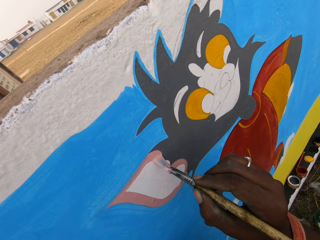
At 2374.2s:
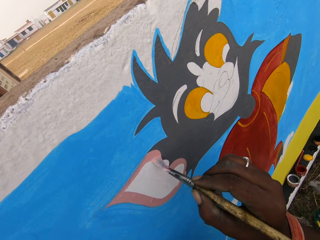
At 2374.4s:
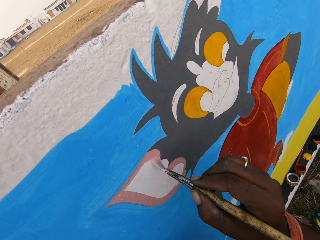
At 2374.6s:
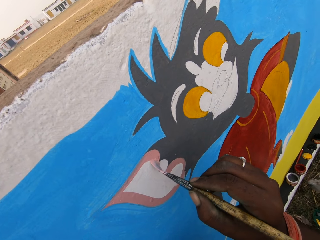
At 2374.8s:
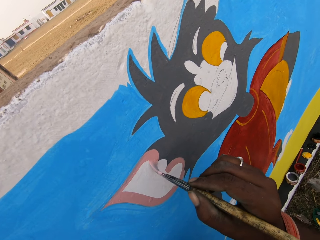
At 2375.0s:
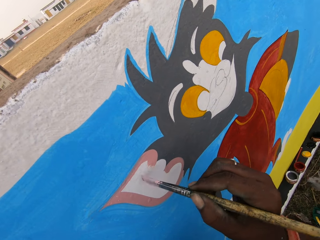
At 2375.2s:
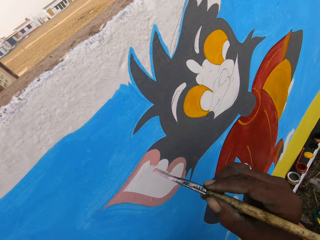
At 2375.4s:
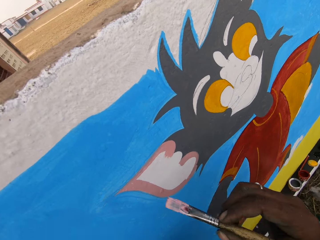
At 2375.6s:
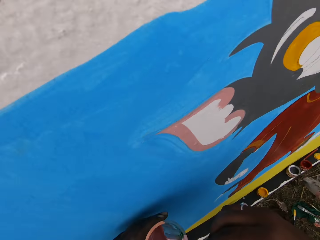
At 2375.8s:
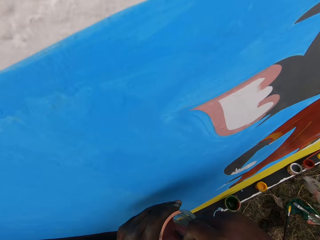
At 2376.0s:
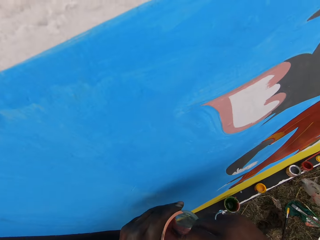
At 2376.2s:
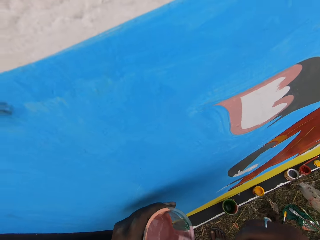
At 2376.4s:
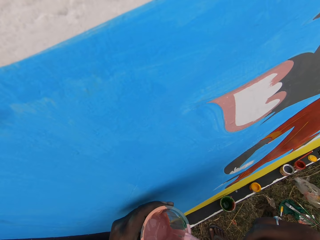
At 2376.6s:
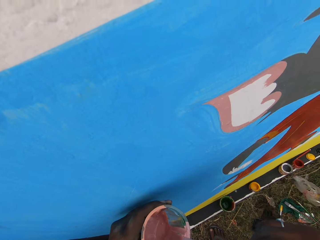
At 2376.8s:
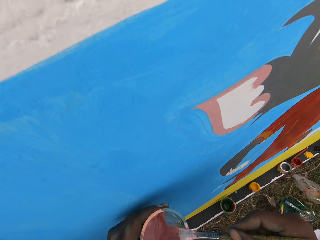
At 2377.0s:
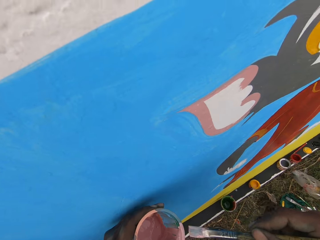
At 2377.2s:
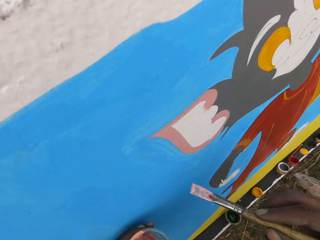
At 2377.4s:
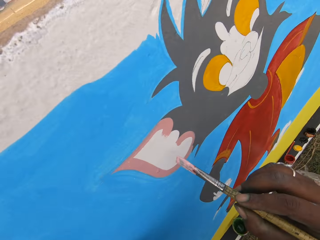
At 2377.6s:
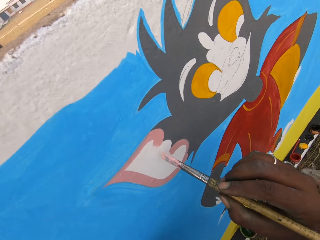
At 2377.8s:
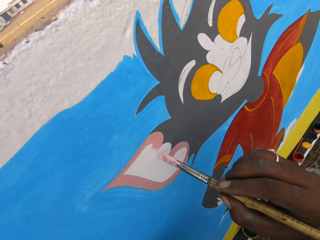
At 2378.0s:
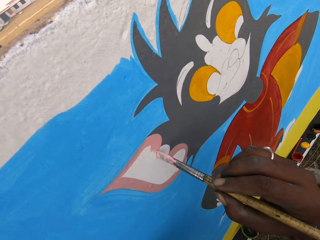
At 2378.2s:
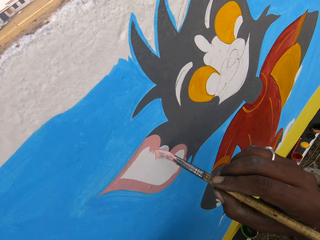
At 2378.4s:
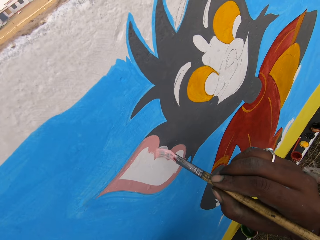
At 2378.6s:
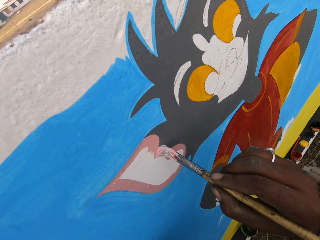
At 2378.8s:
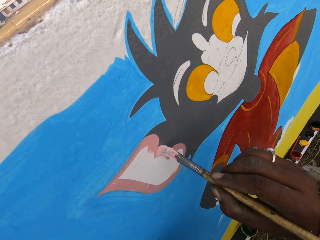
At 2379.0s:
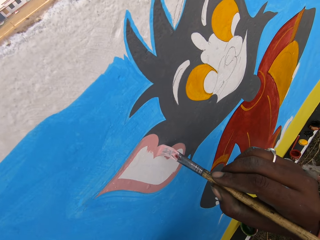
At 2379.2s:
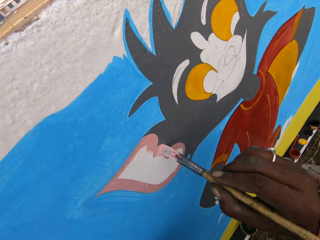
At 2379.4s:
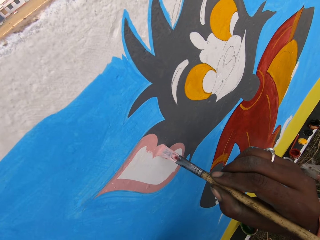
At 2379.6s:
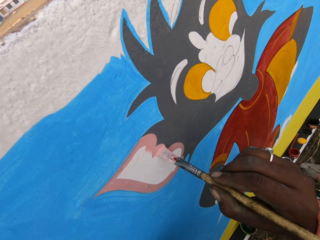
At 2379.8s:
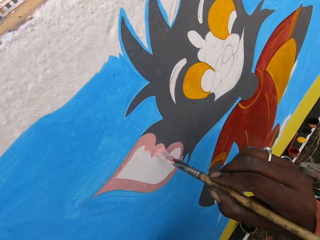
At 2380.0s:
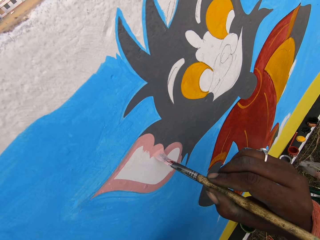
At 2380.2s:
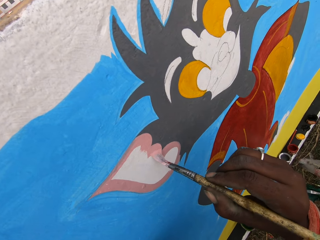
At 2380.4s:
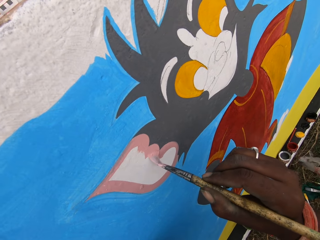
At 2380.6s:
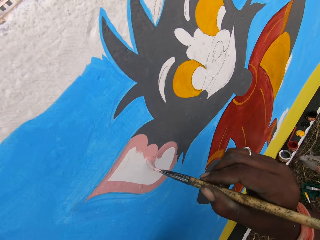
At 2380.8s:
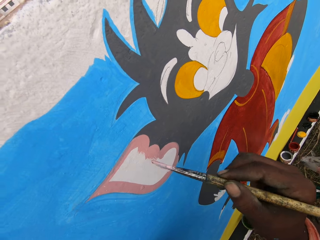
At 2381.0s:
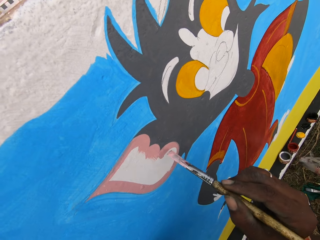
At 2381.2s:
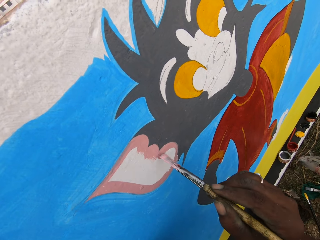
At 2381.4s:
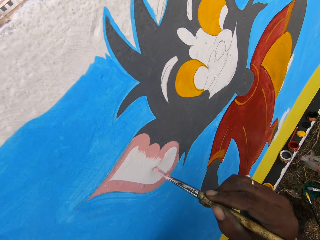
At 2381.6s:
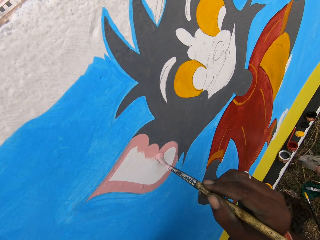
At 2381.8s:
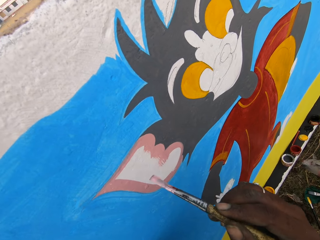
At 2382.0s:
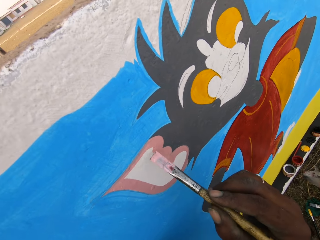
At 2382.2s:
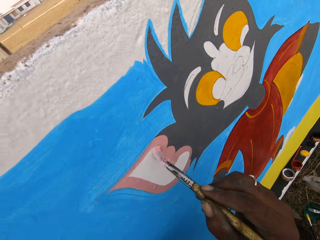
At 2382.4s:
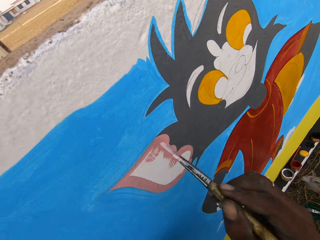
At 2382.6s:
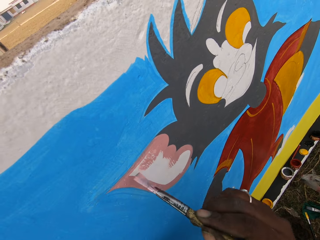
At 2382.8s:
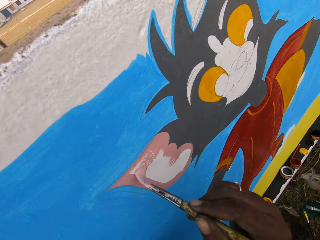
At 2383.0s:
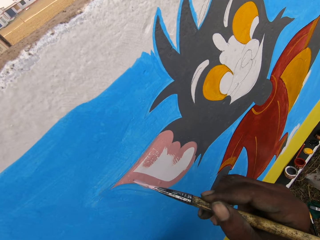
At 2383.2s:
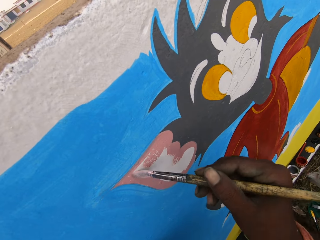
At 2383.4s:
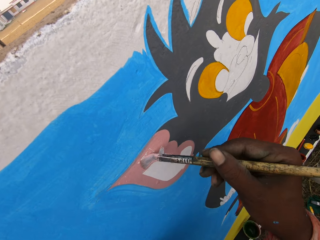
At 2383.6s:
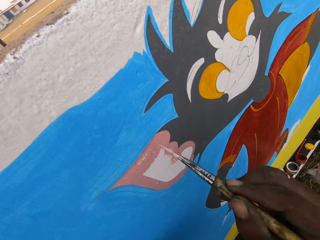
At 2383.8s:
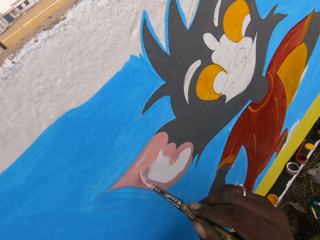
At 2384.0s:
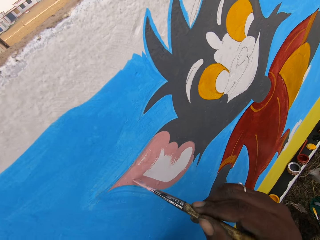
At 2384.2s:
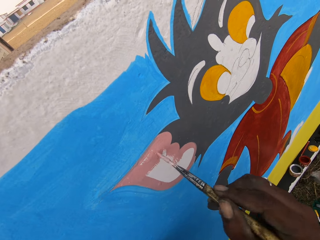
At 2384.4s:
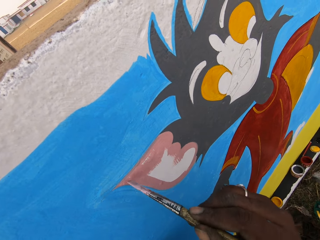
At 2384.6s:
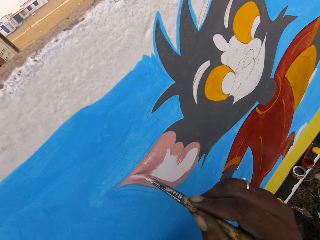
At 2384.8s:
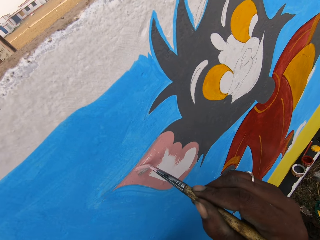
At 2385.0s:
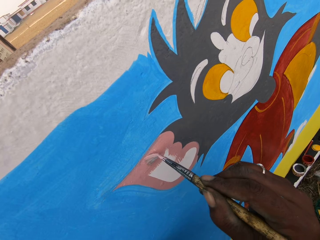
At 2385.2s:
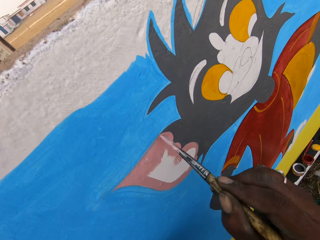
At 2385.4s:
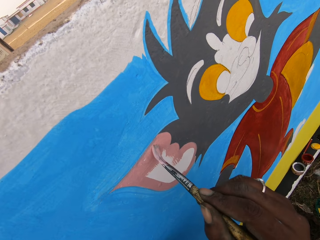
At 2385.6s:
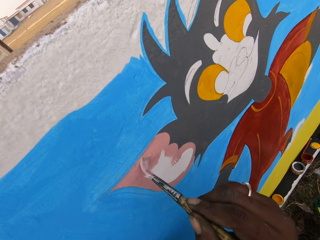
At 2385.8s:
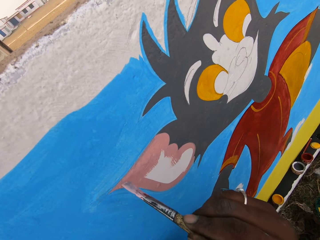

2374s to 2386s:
The camera wearer dips the brush into the paint container. They paint the wall with the painting brush.

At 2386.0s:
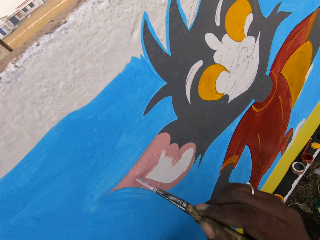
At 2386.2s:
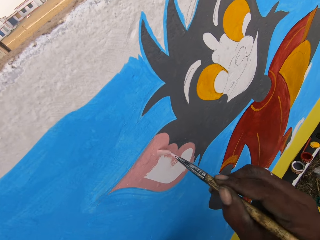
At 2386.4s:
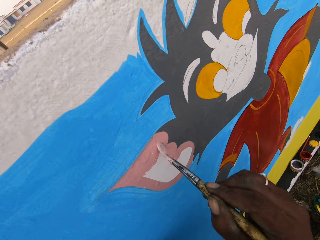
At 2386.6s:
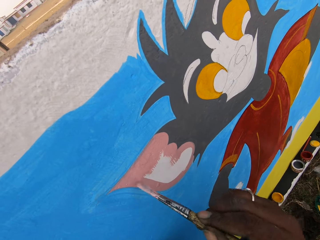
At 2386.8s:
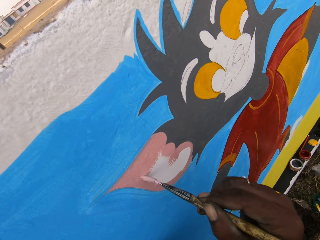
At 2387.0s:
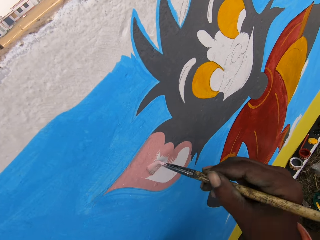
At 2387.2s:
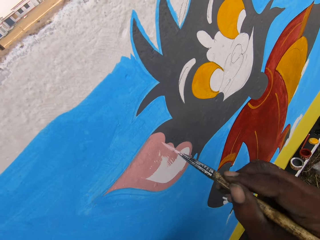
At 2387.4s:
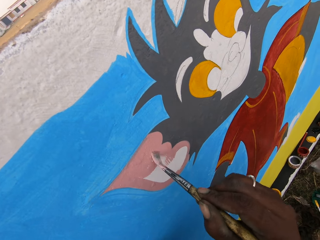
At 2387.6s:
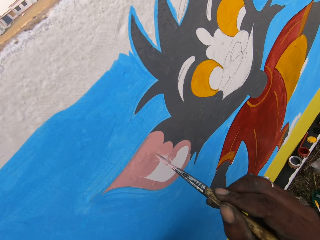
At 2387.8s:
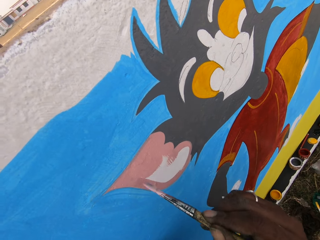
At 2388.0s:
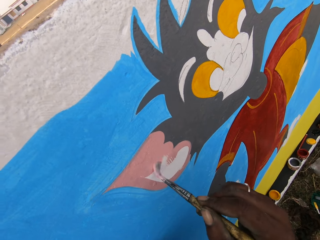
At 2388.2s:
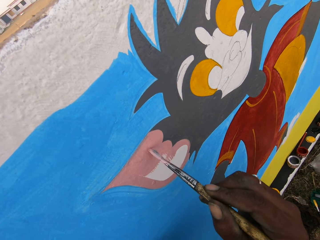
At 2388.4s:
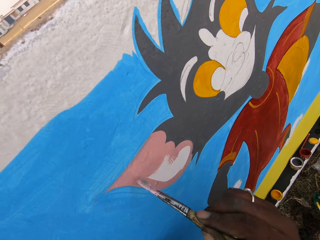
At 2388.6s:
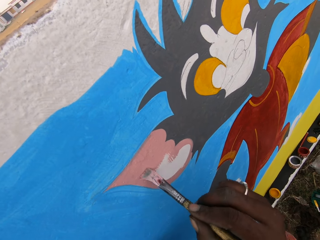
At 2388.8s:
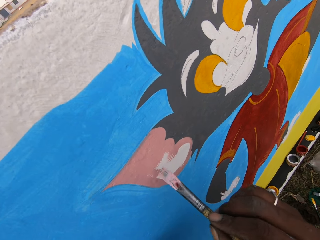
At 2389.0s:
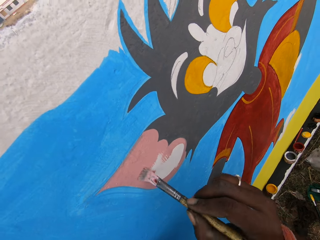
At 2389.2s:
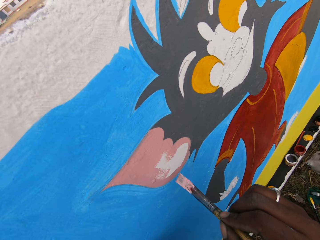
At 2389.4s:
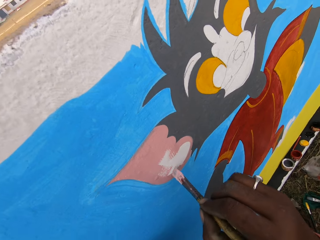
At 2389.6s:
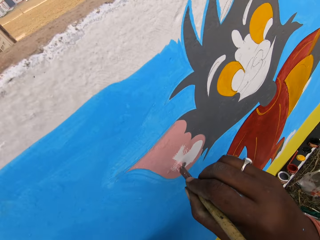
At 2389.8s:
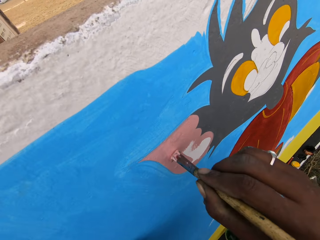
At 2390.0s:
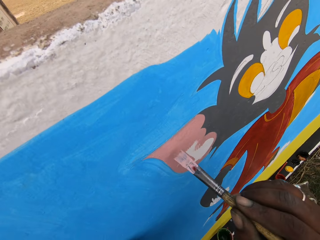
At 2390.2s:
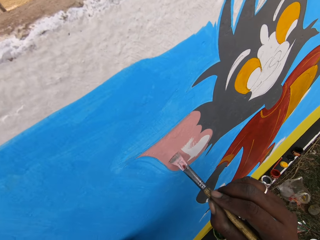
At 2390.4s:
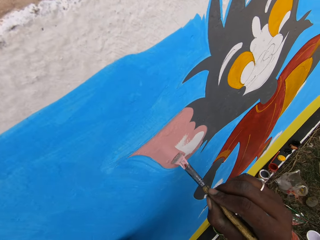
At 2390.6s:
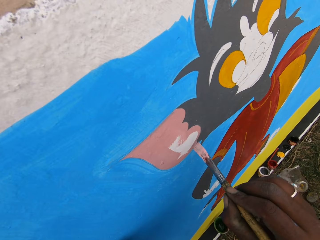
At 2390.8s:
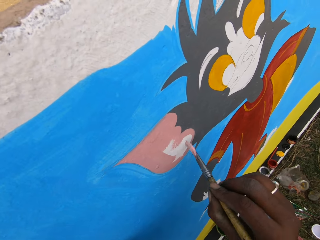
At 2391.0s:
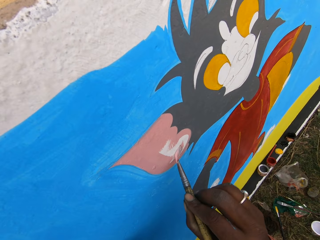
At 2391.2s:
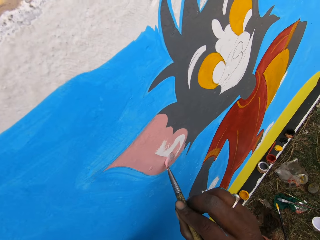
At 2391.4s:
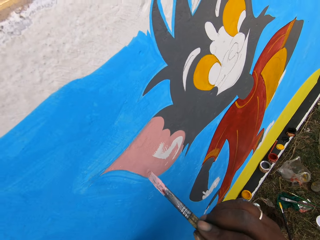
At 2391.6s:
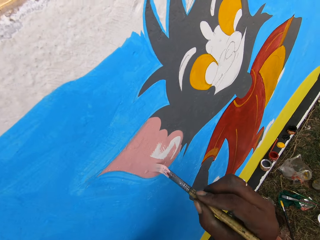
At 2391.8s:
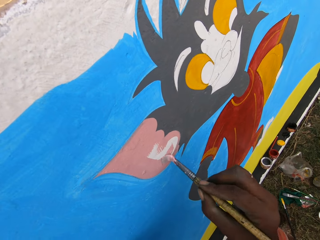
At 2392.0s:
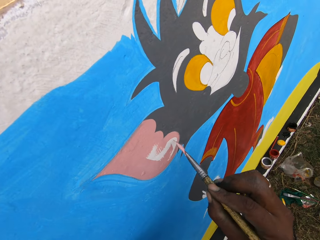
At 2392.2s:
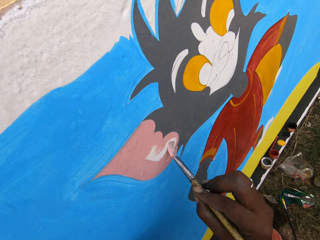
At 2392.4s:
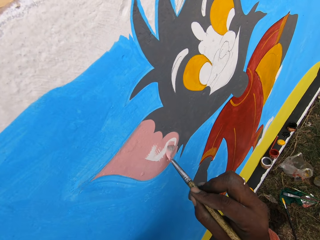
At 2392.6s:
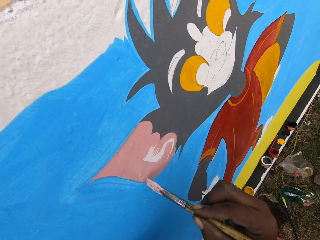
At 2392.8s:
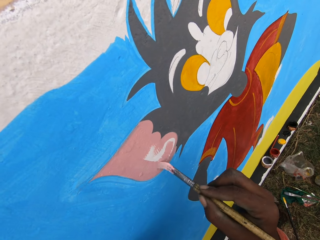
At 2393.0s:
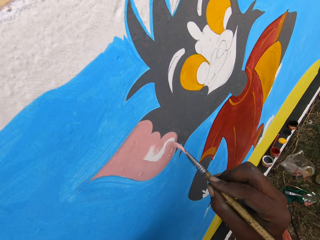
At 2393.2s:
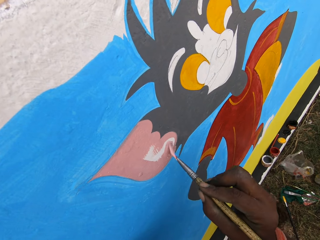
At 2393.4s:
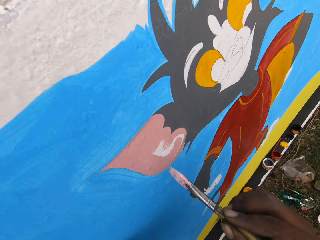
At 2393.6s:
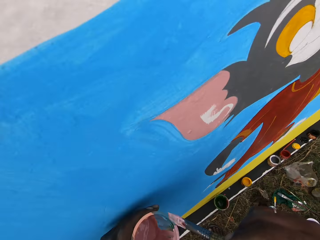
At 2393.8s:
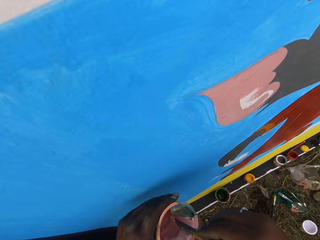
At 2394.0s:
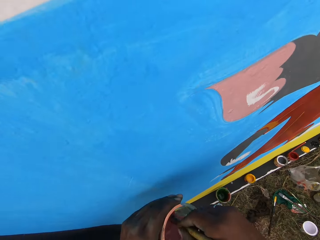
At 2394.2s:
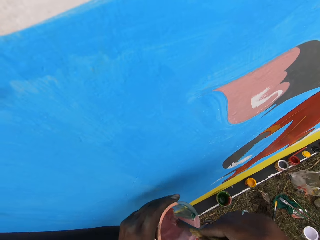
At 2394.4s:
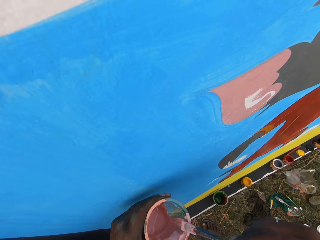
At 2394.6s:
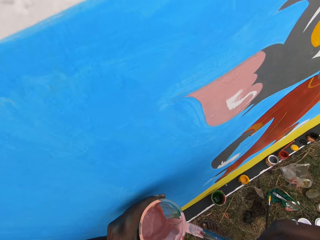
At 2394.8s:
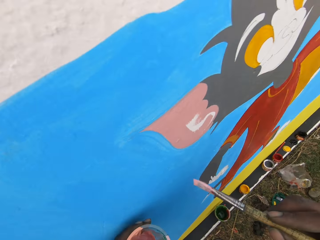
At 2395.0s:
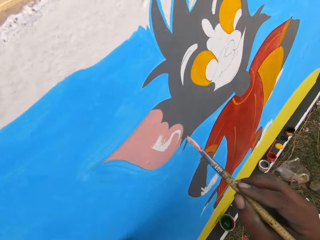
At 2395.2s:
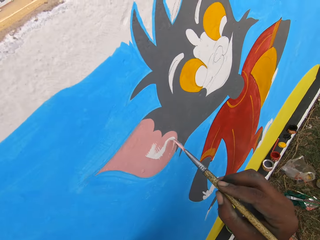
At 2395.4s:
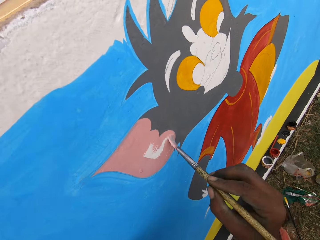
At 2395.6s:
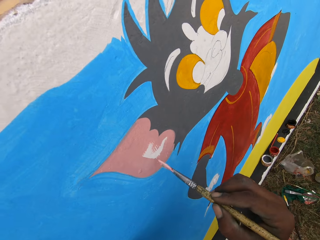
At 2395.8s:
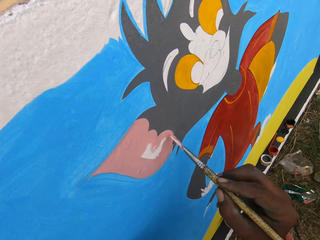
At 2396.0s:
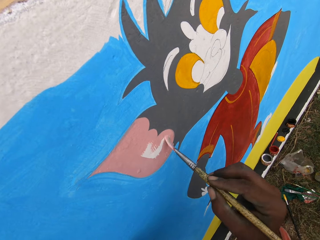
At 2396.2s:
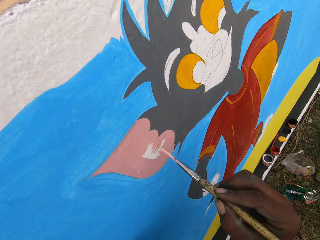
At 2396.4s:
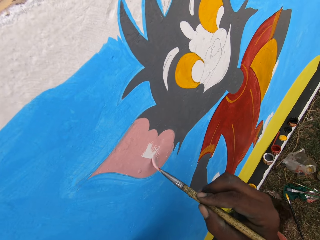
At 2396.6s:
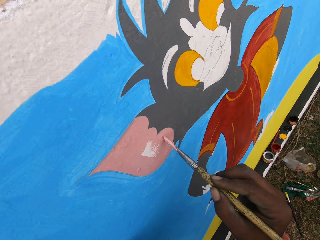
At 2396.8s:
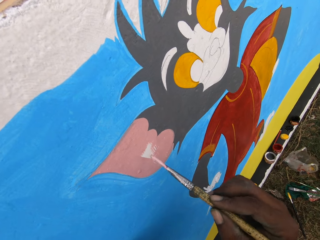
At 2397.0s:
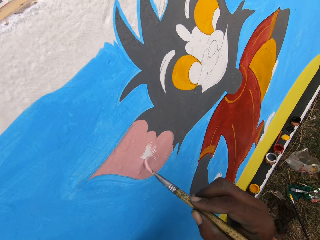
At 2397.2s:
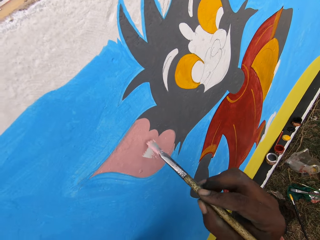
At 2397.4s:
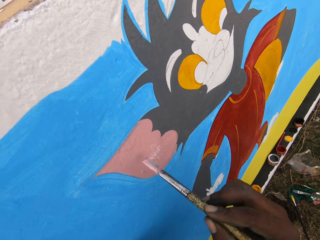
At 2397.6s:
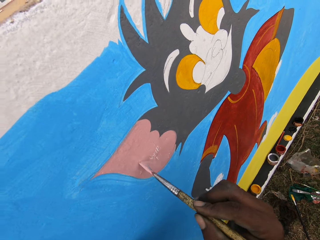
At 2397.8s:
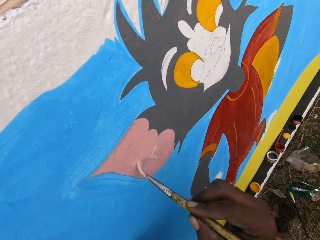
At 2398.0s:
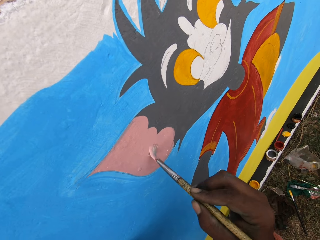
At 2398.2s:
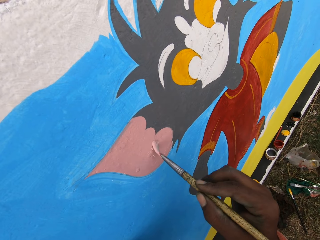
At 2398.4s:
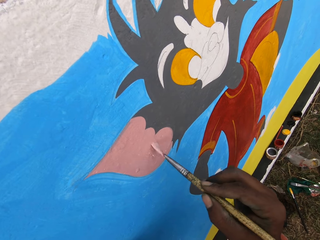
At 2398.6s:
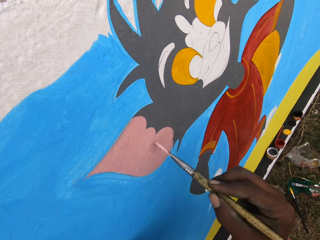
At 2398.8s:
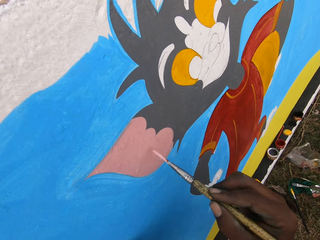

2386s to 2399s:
The camera wearer dips the brush into the paint container. They paint the wall with the painting brush.
